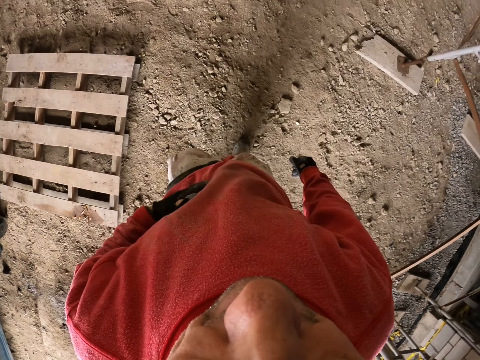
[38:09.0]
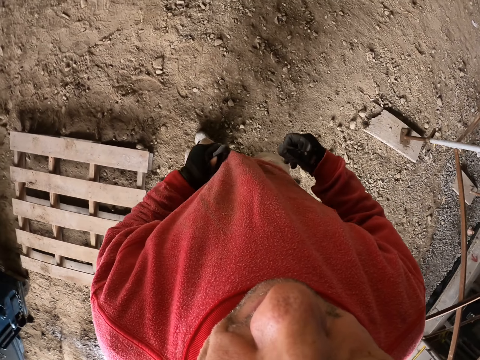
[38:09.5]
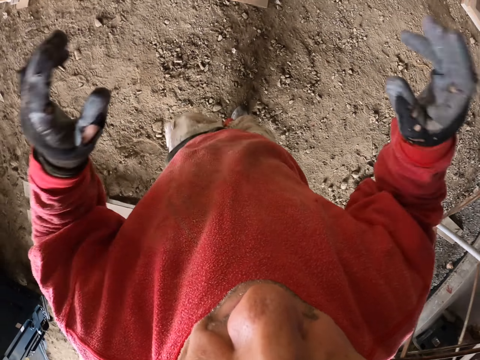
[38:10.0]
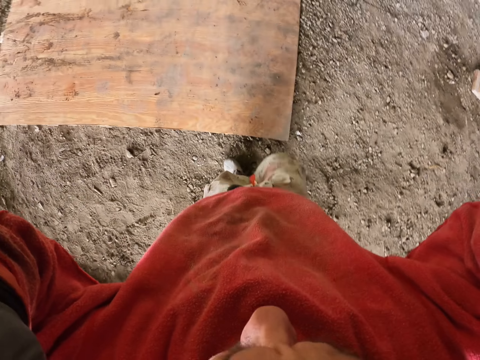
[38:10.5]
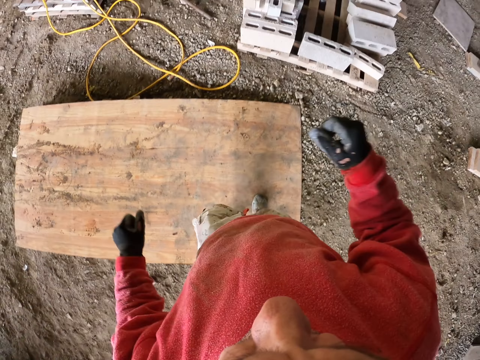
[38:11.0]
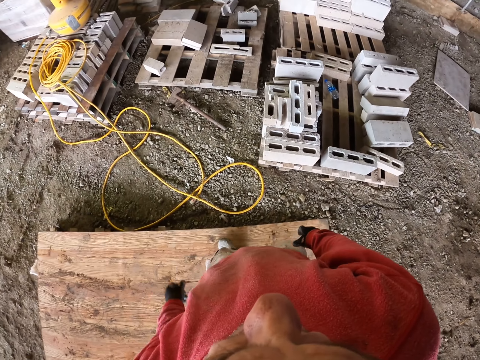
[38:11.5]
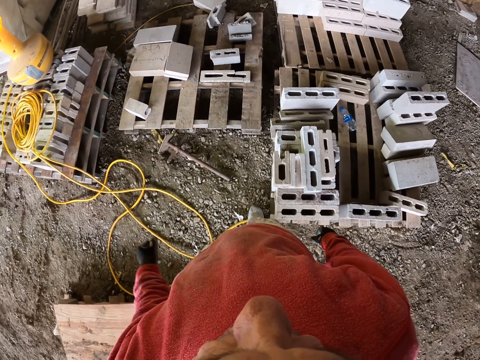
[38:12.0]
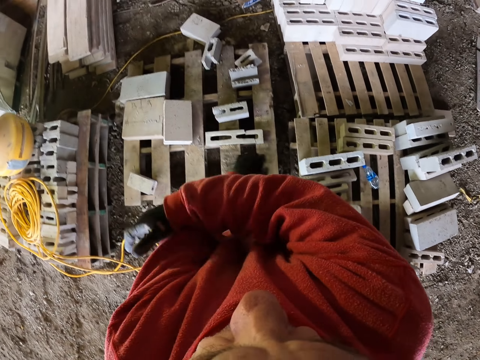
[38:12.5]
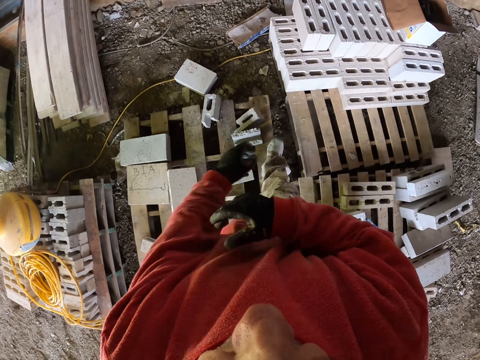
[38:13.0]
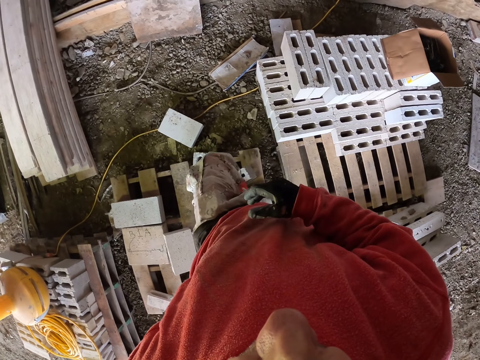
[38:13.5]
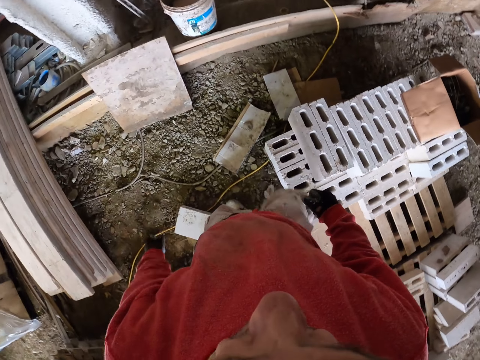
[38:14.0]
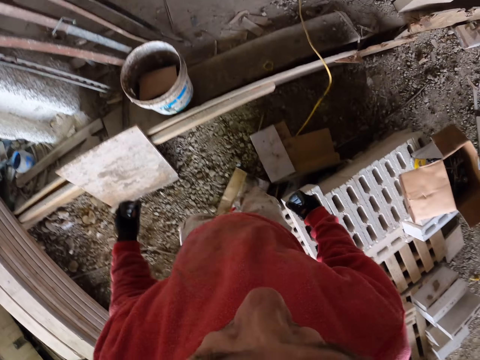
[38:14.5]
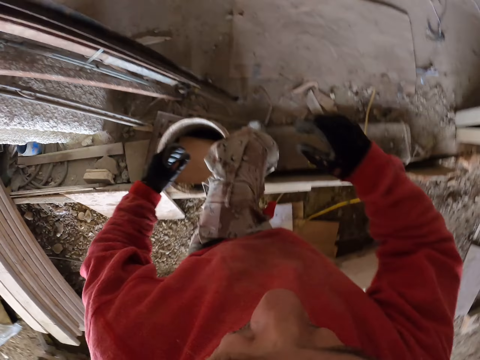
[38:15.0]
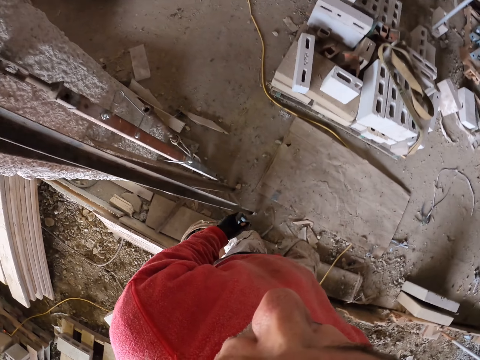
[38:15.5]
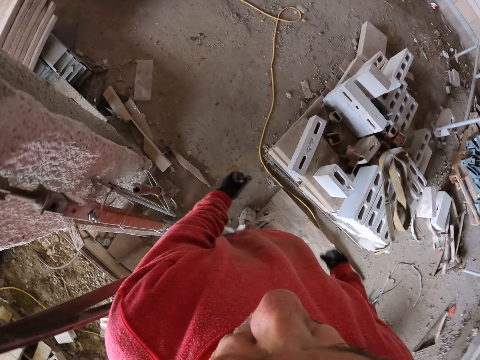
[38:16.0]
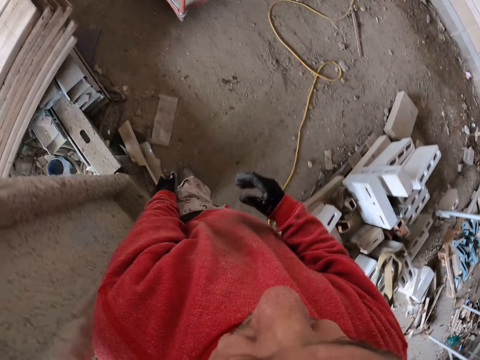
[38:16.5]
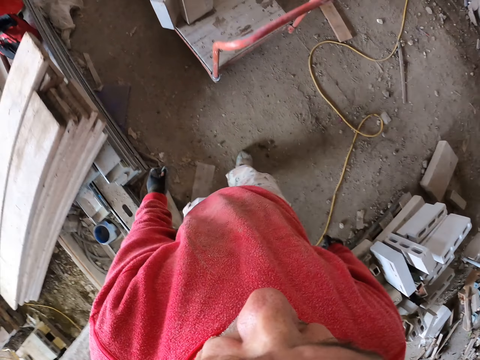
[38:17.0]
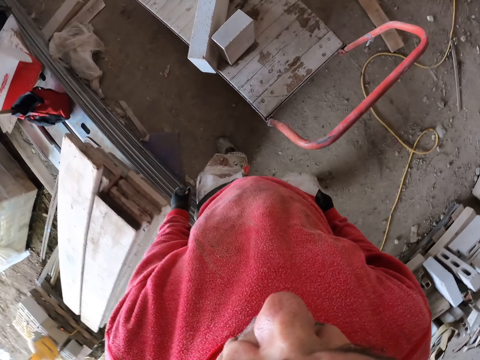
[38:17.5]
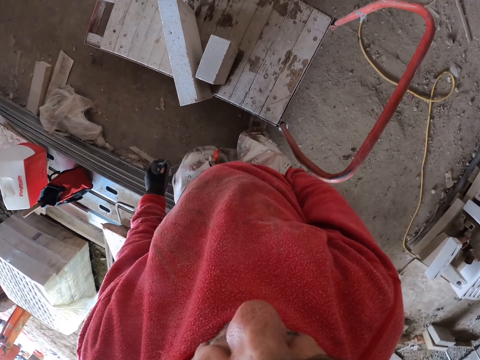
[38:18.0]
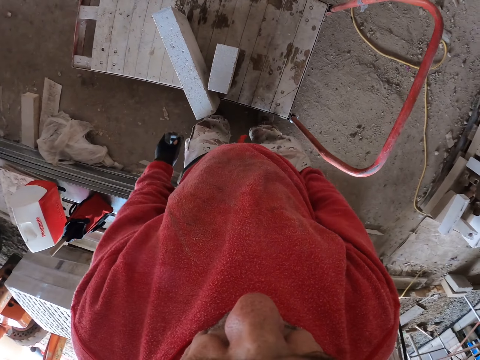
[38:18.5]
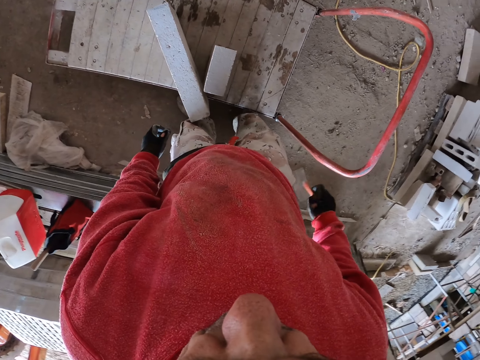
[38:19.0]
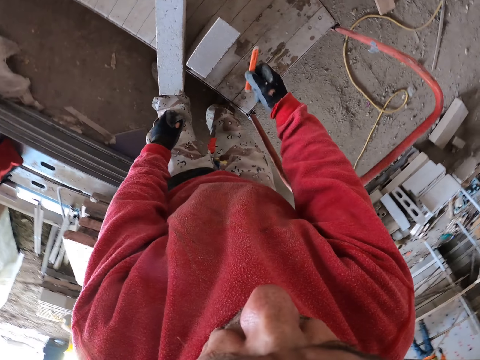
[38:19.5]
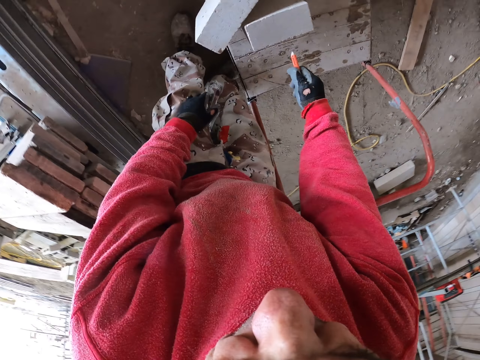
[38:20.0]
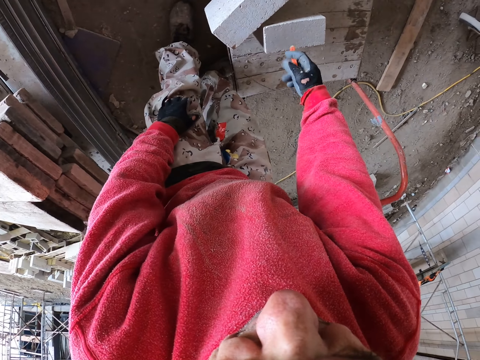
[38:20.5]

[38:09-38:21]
The camera wearer lifts the hands up. They touch the hands. They walk.

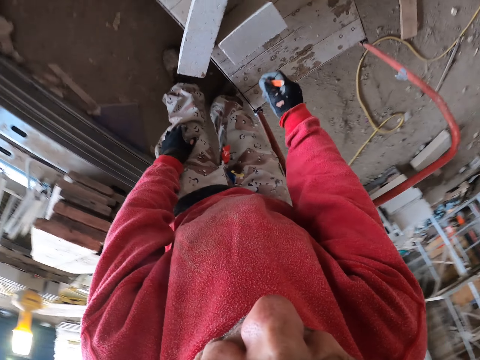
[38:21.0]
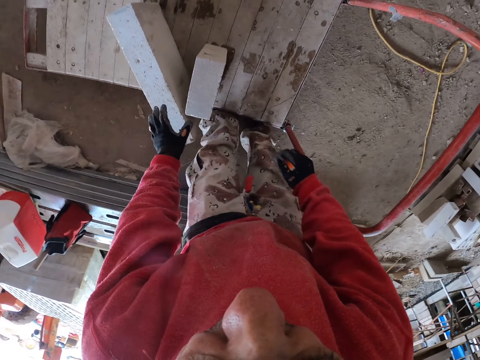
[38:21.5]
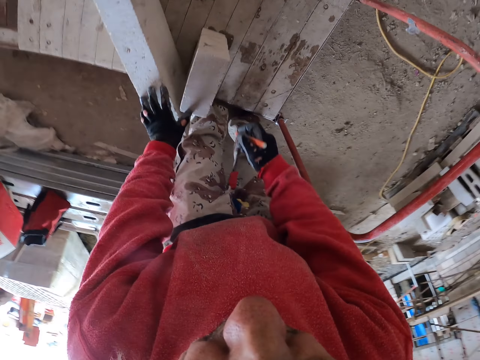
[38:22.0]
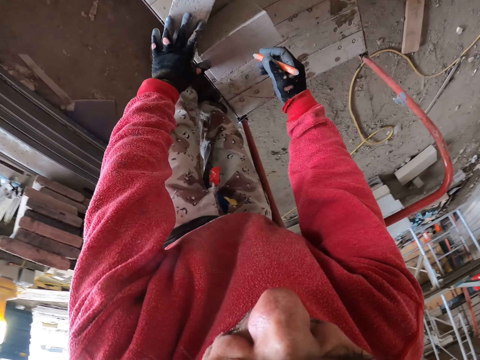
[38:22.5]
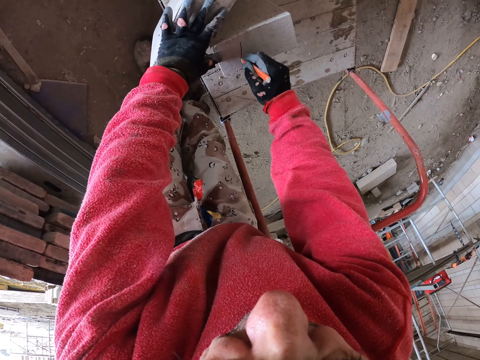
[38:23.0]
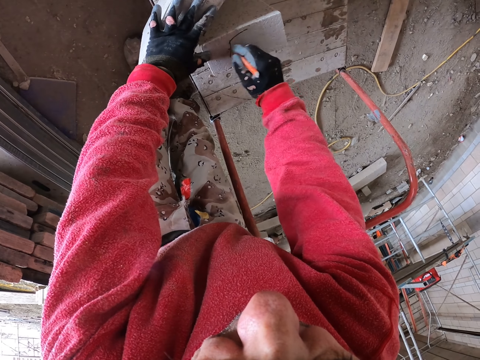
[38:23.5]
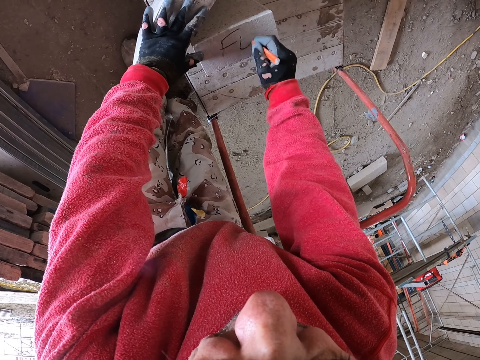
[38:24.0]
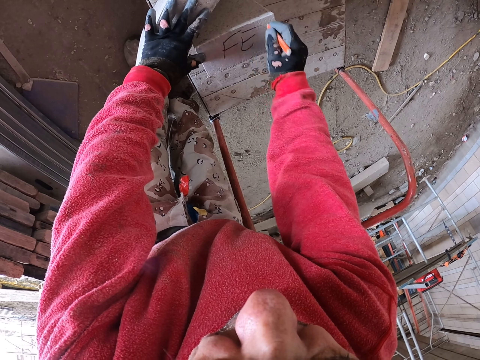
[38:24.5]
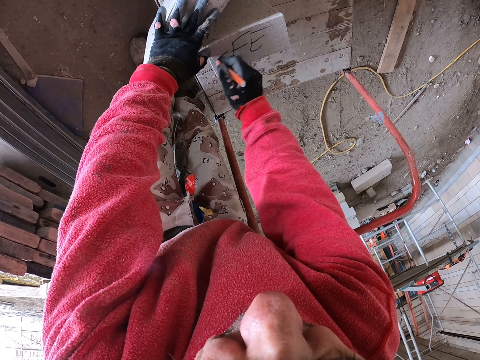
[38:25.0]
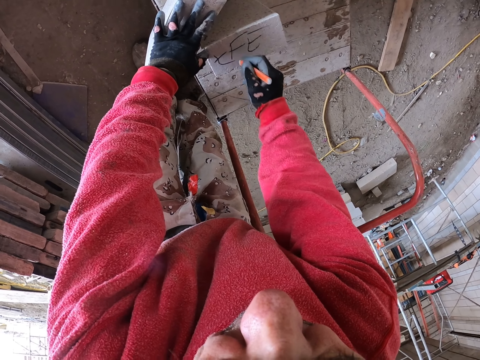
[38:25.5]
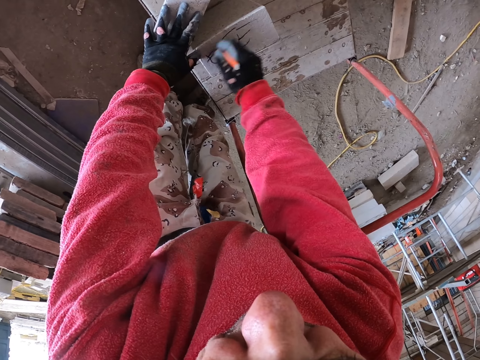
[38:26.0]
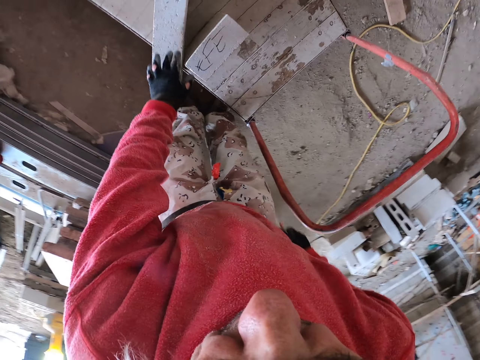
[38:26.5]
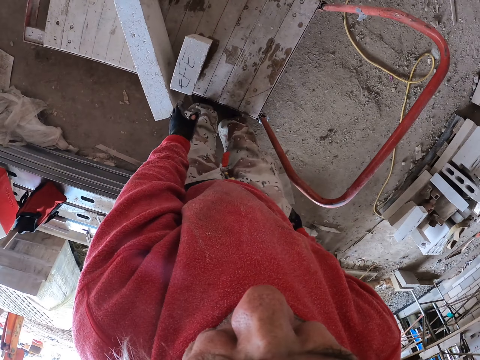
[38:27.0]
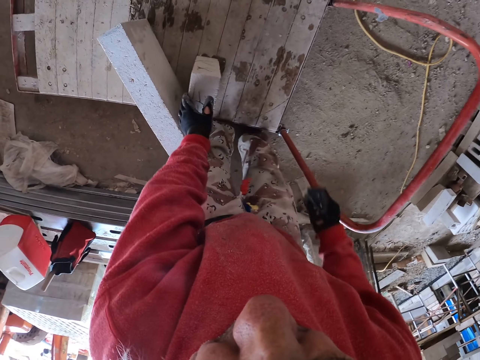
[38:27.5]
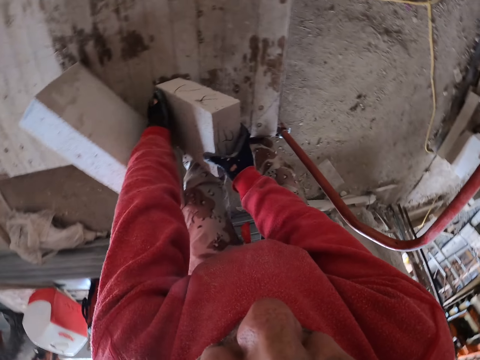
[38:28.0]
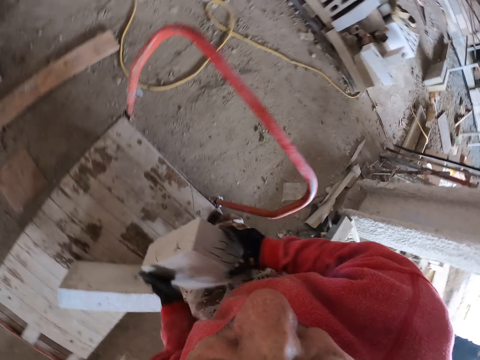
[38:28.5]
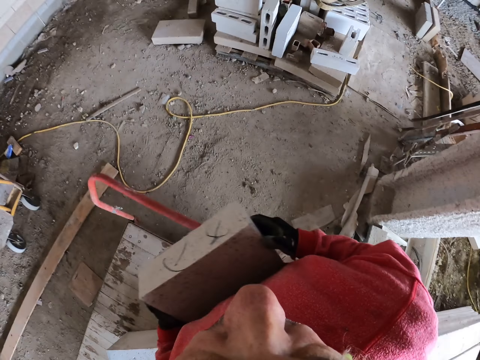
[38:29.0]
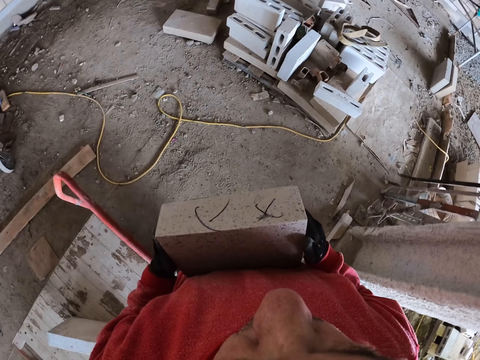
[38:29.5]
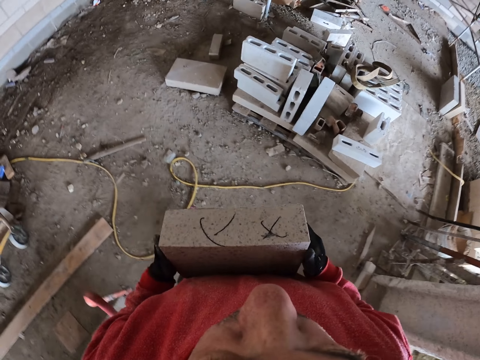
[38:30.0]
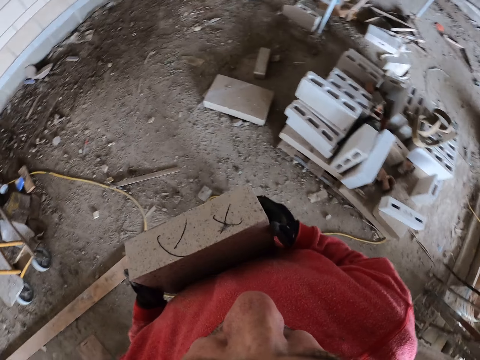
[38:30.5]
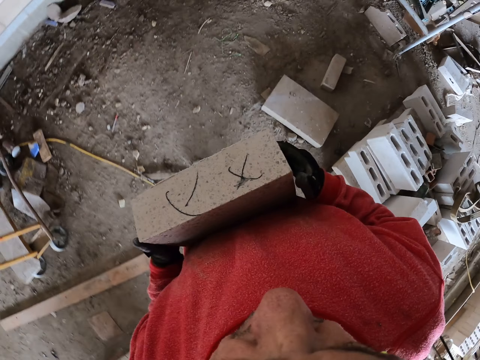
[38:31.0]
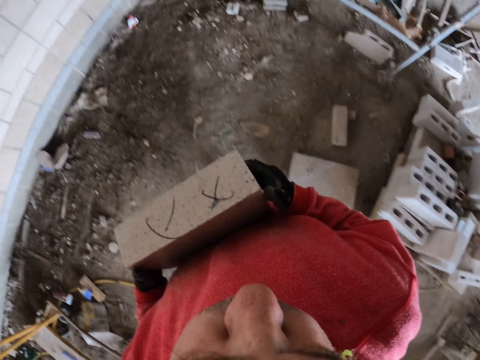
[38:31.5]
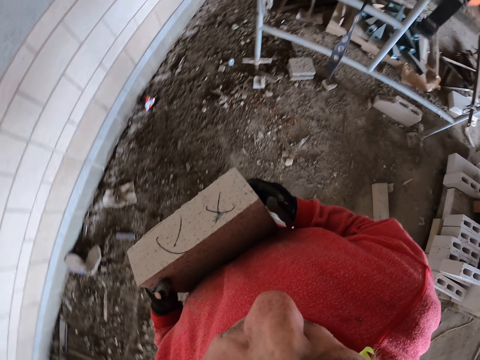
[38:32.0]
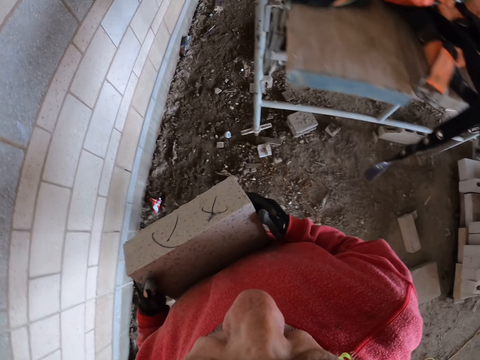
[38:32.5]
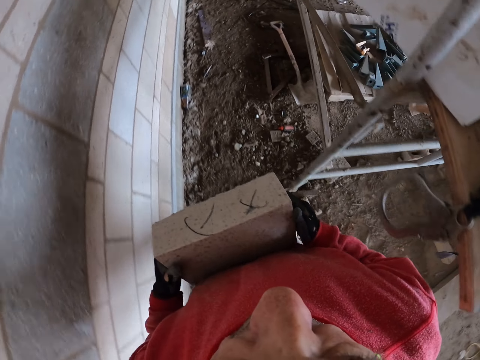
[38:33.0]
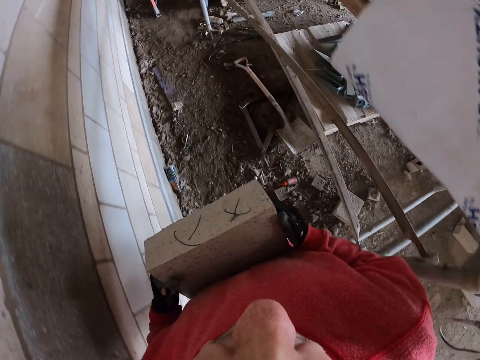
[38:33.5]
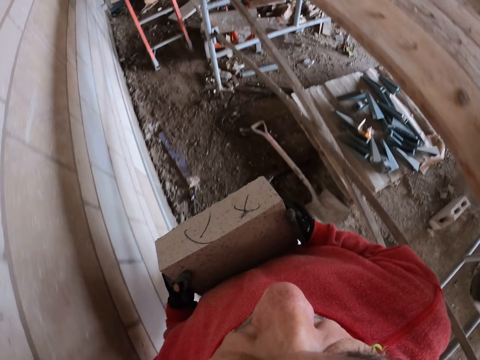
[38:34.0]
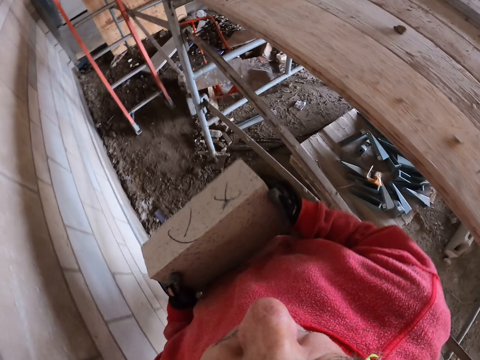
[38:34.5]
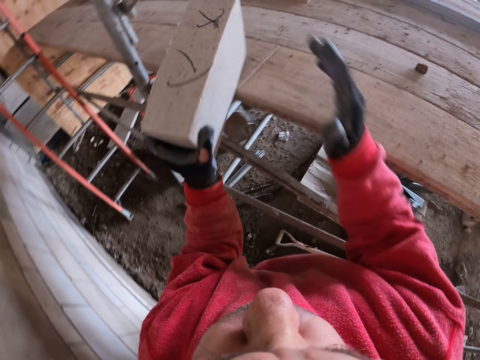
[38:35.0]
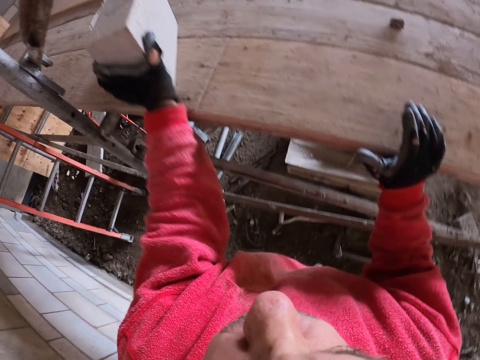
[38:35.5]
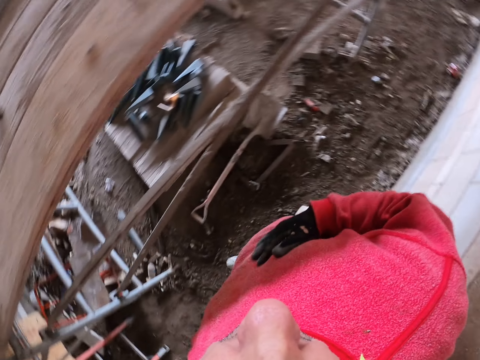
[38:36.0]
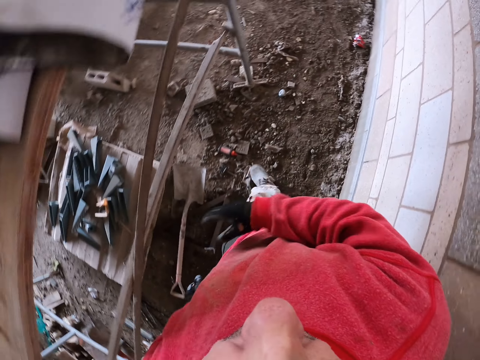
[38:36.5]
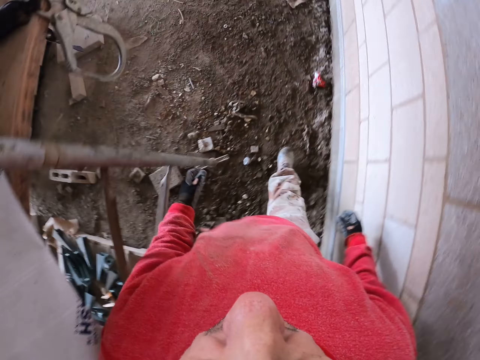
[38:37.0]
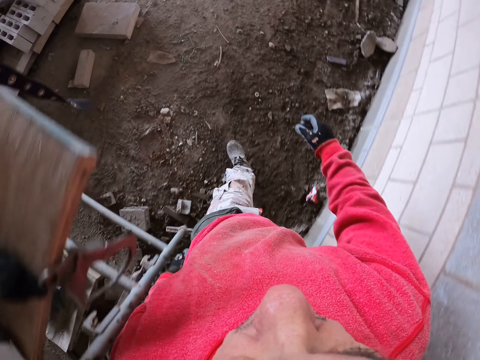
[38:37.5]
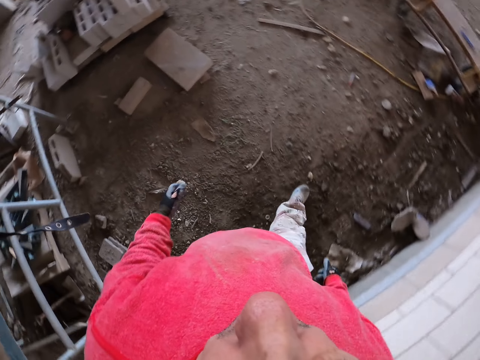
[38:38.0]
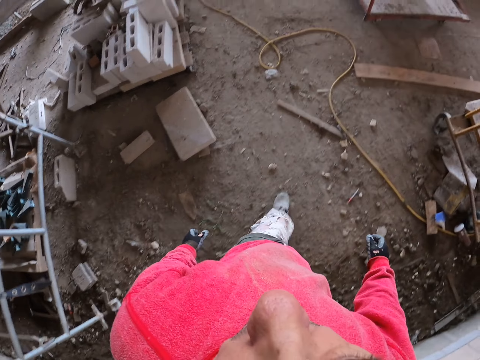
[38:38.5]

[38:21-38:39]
The camera wearer touches the bricks. They write on the brick. They grab the brick. They walk in the construction site. They put the brick on the construction stand. They walk in the construction site.
